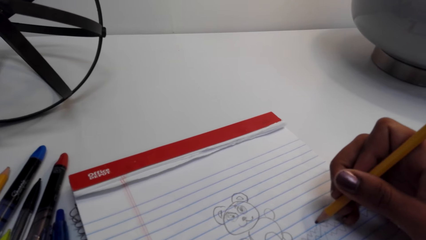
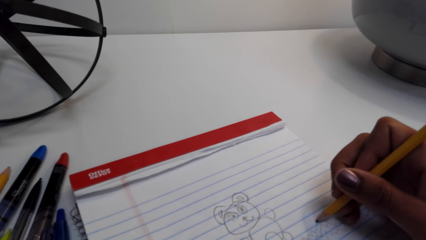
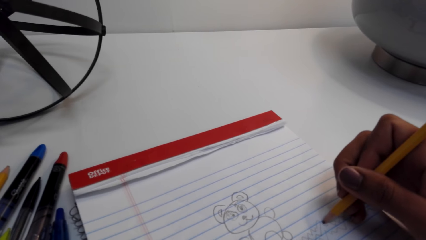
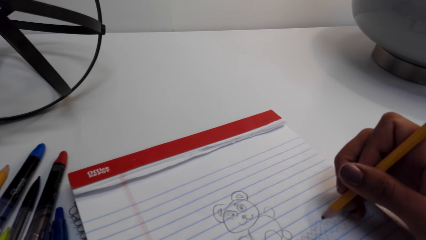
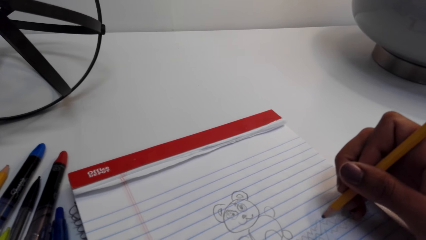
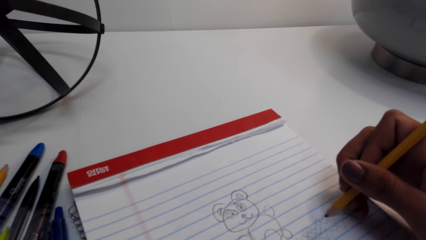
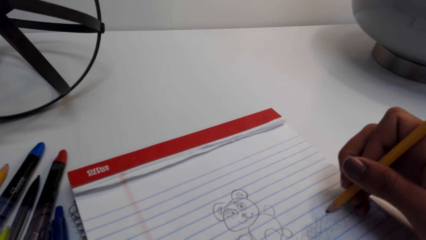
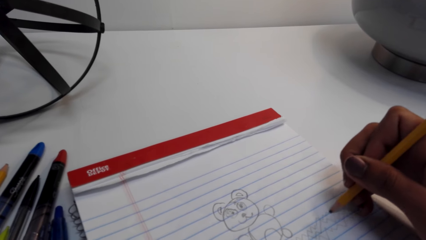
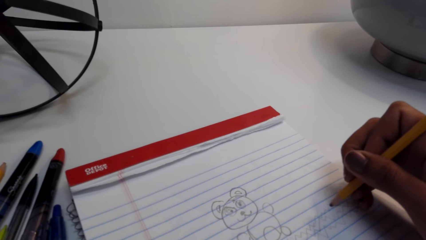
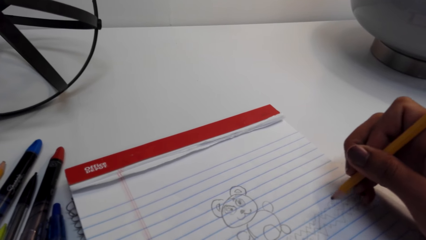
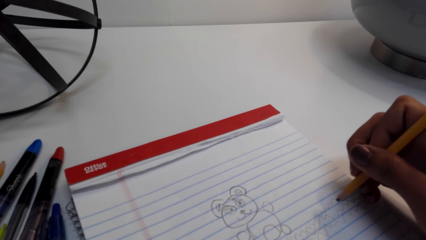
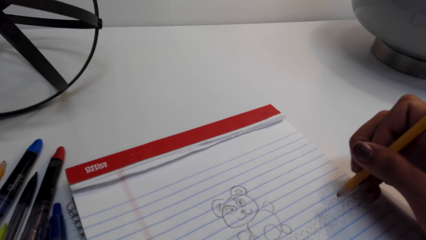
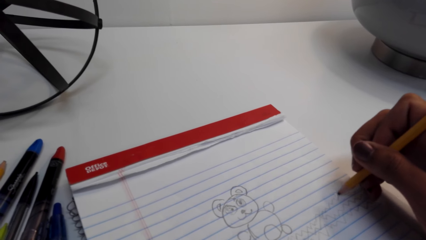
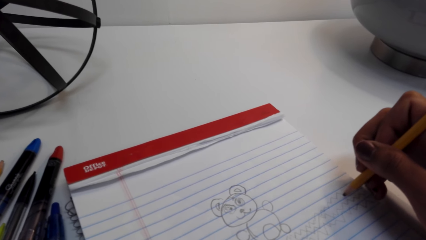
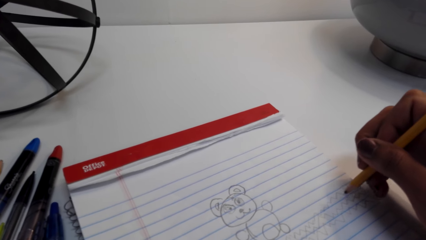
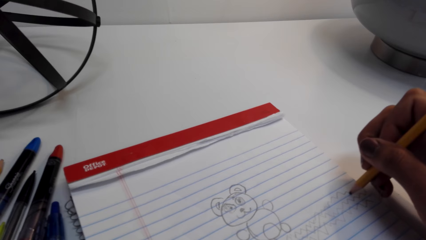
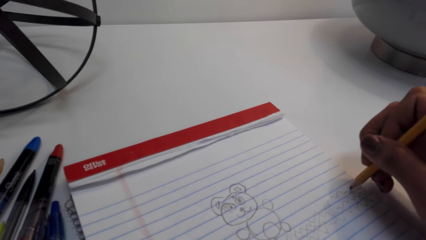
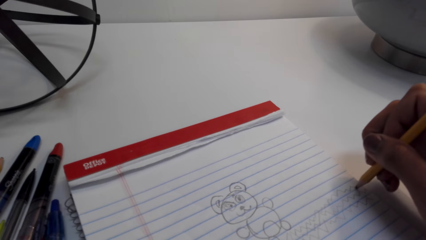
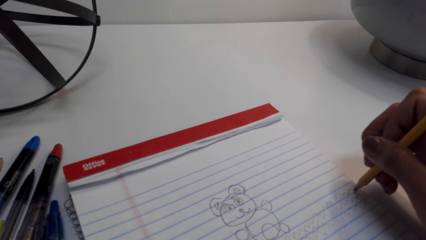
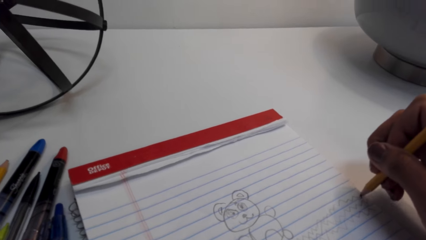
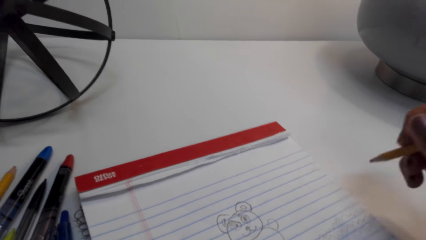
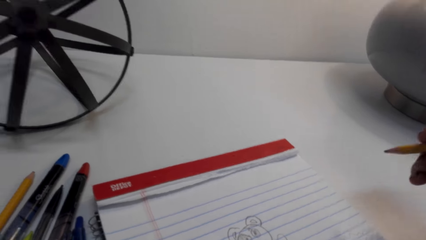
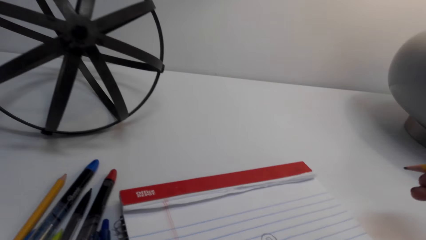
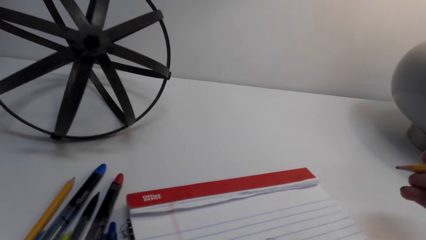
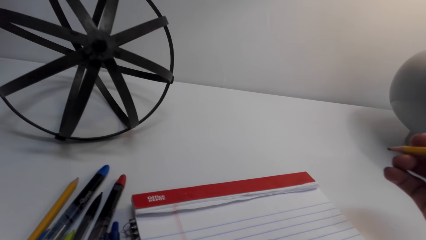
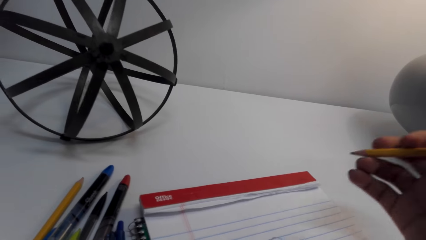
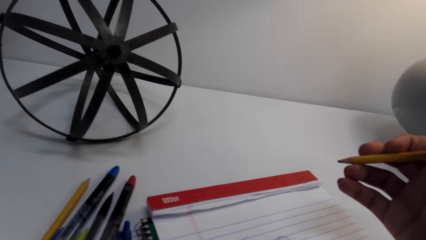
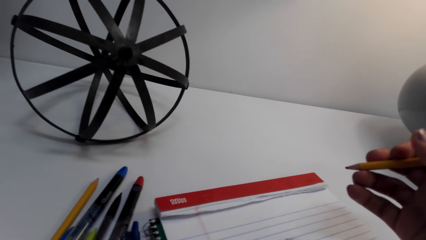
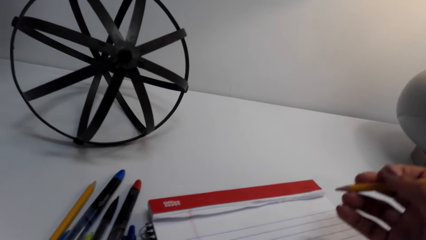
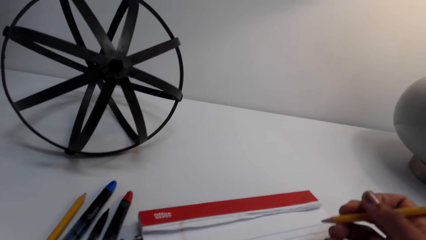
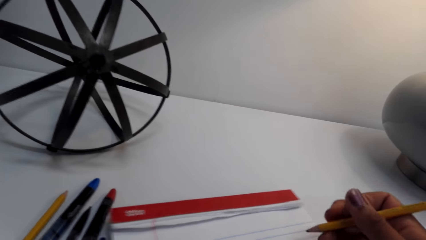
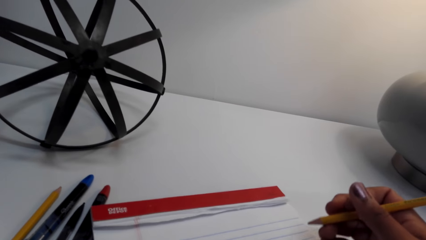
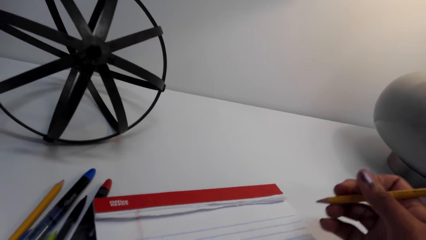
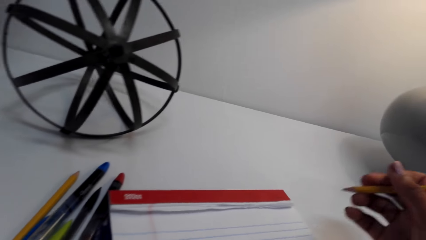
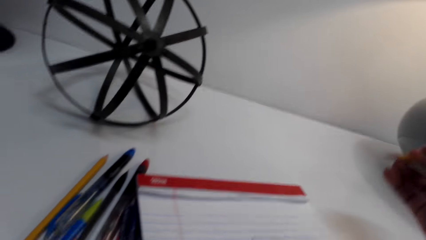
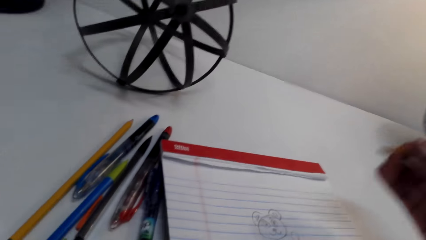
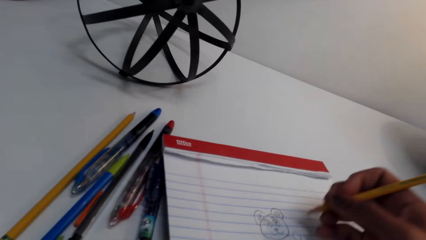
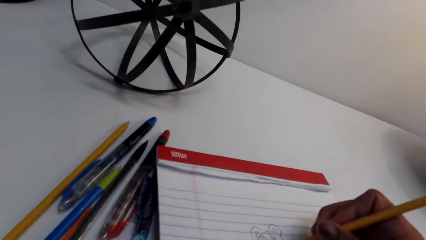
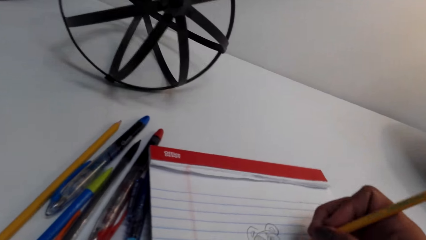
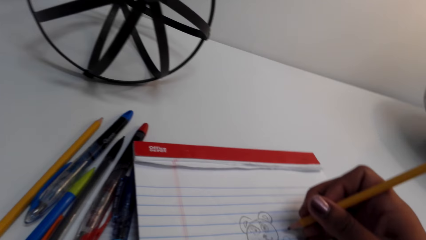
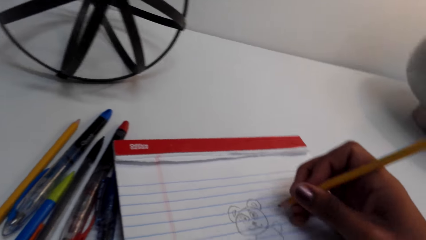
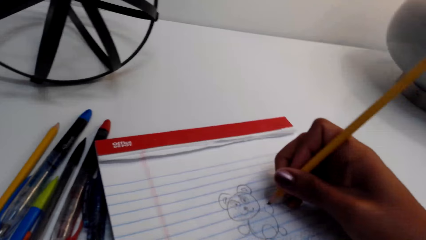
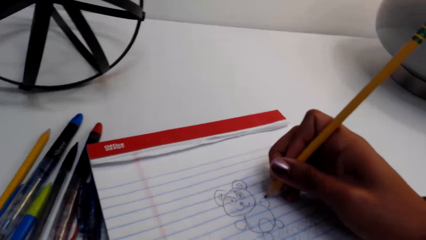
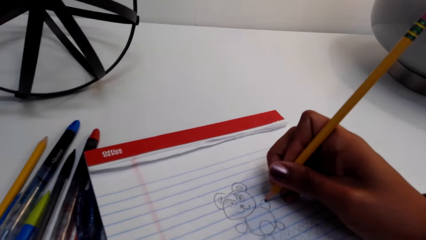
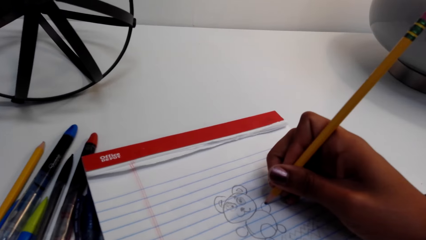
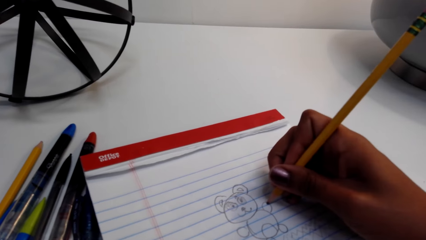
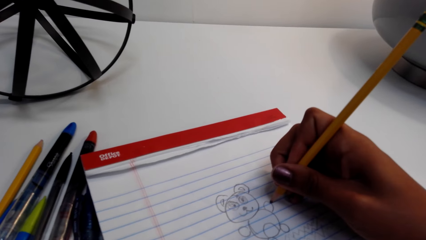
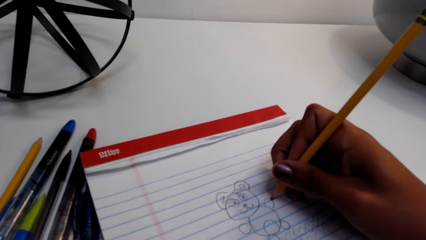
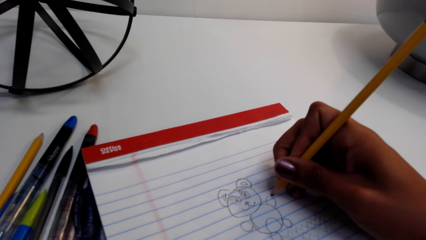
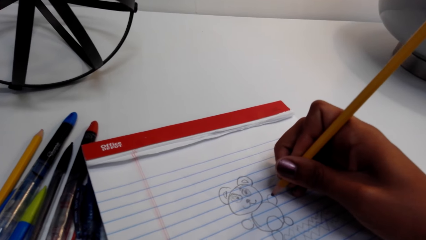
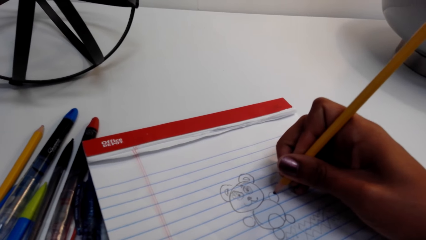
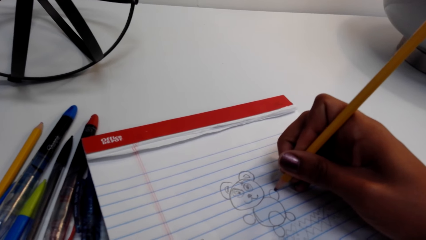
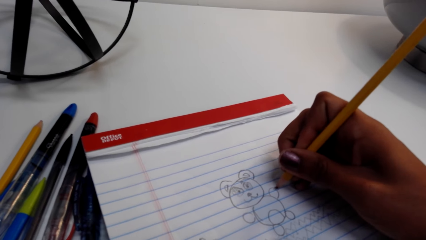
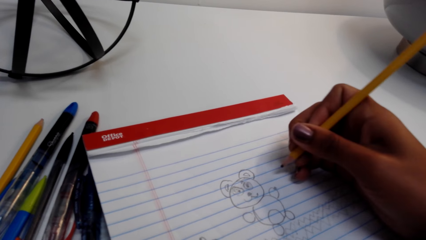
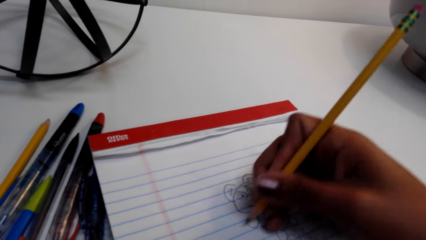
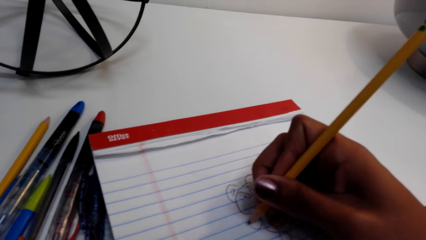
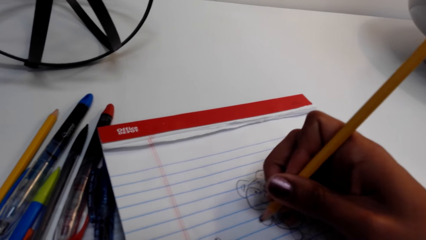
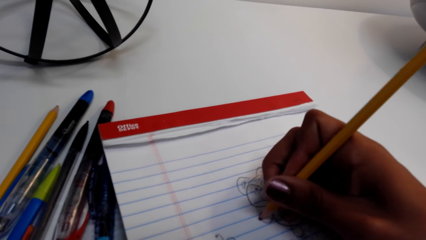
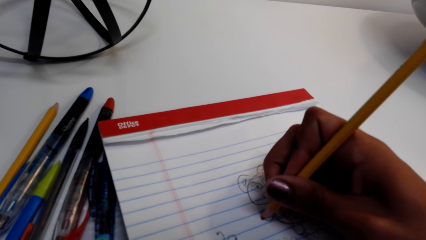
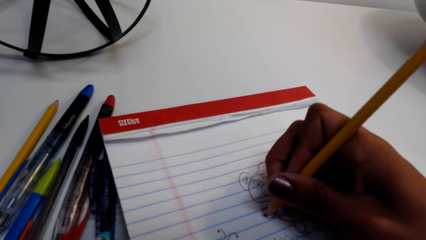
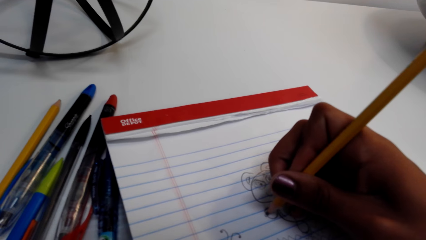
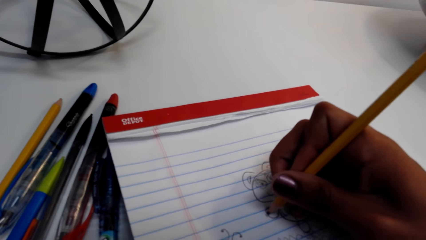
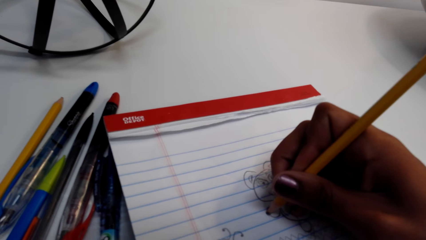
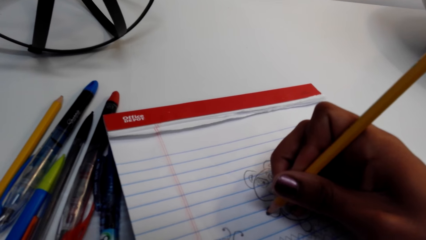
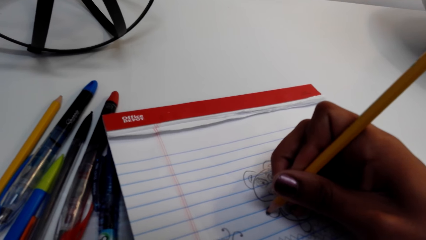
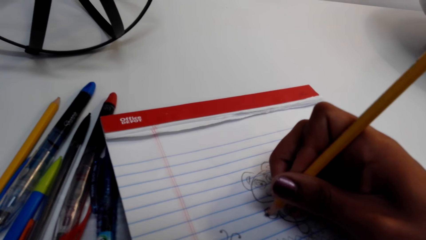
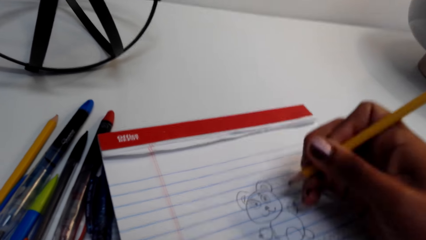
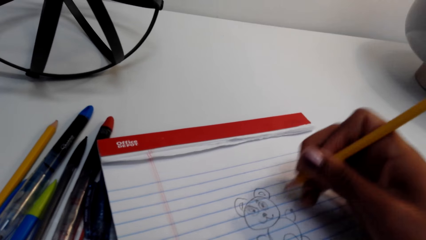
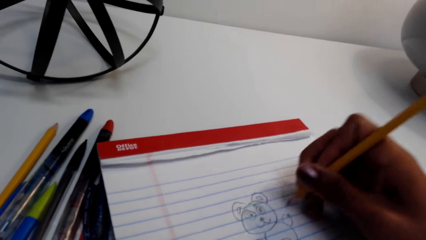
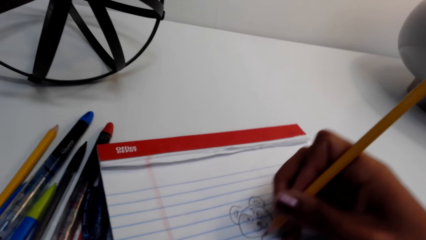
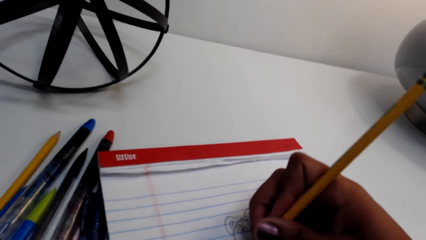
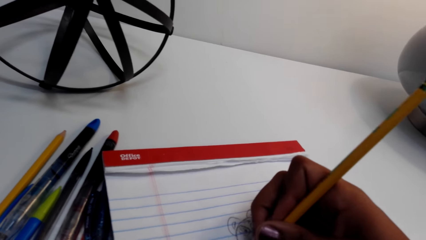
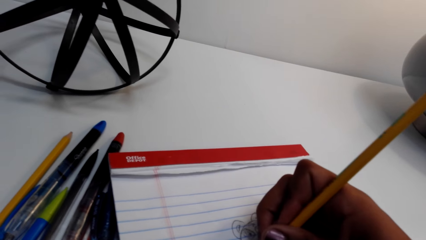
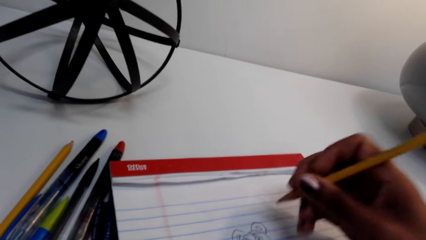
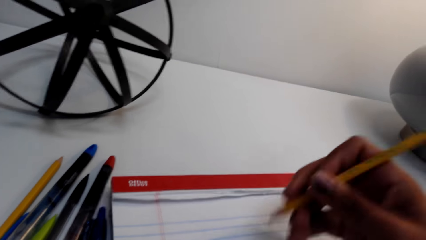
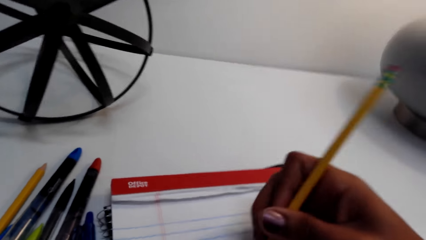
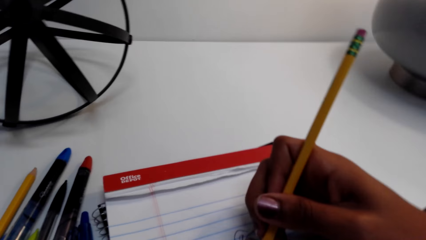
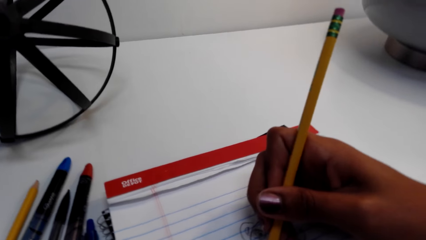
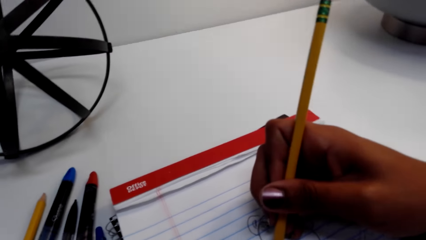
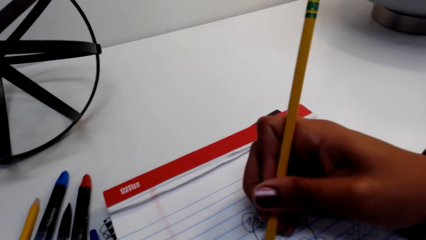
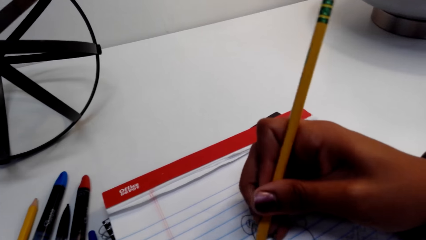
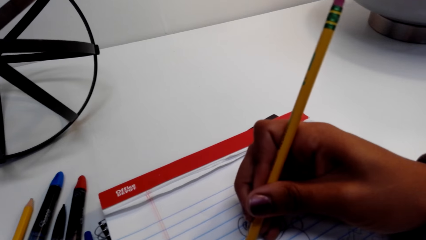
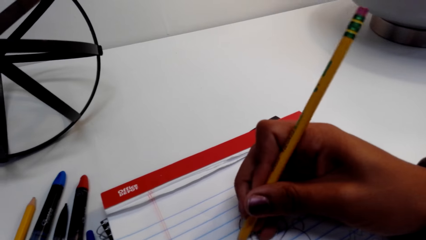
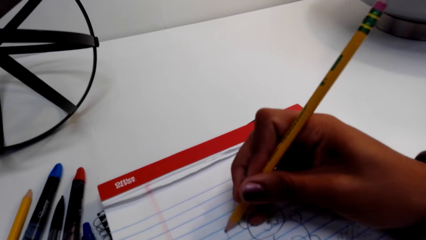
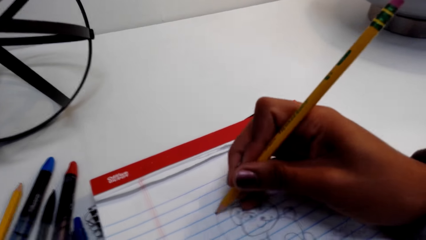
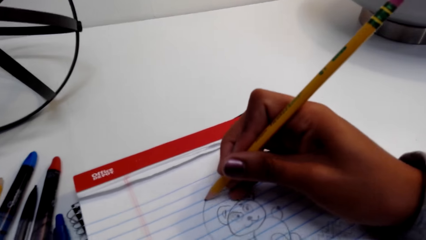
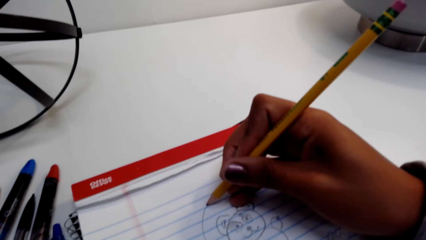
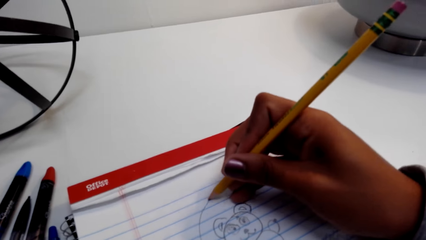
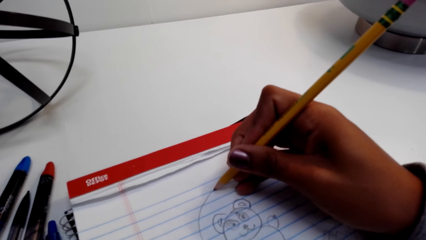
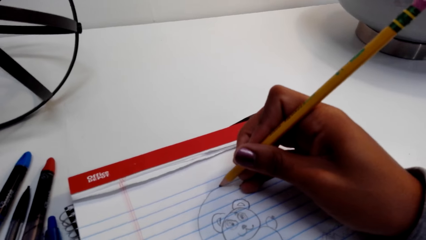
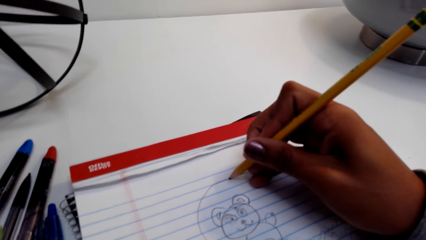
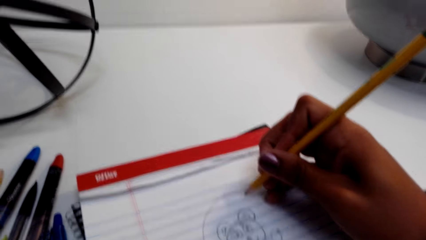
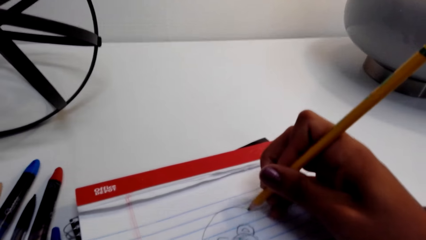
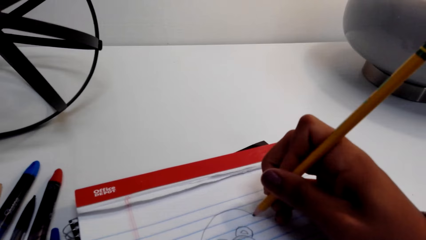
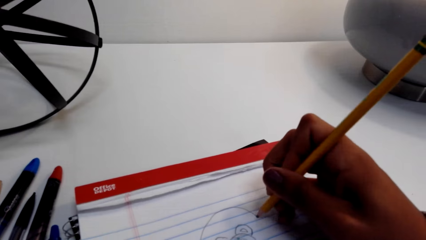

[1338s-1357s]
The camera wearer lifts the hand with the pencil. They move the hand on the book. They draw pictures on the book. They move the hand on the book. They move the hand on the book again.
